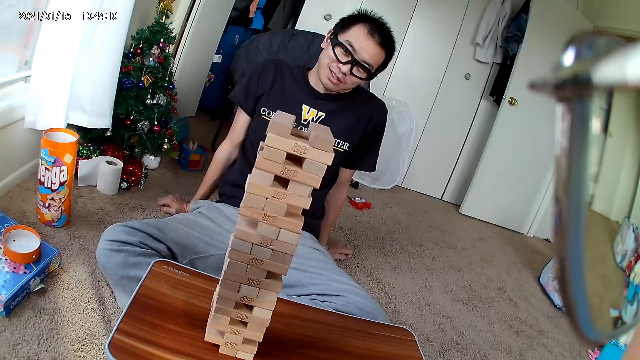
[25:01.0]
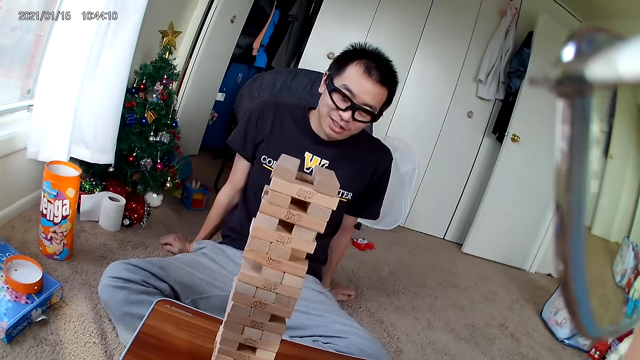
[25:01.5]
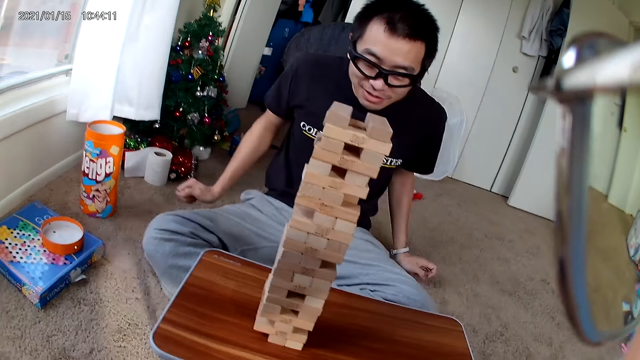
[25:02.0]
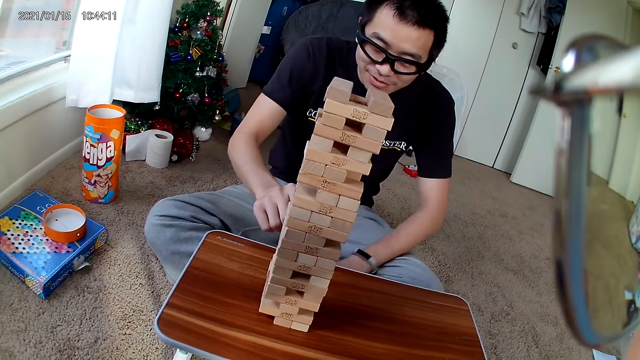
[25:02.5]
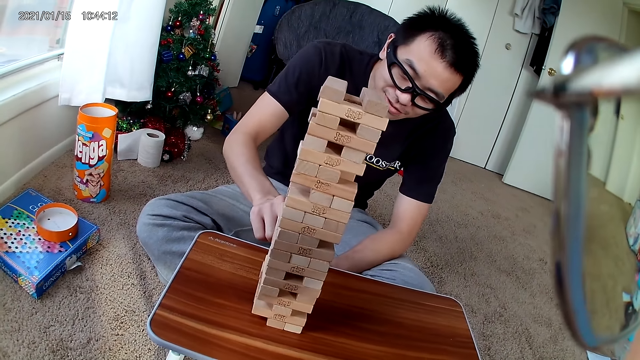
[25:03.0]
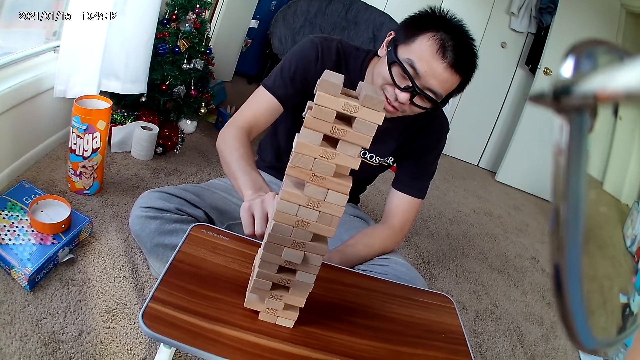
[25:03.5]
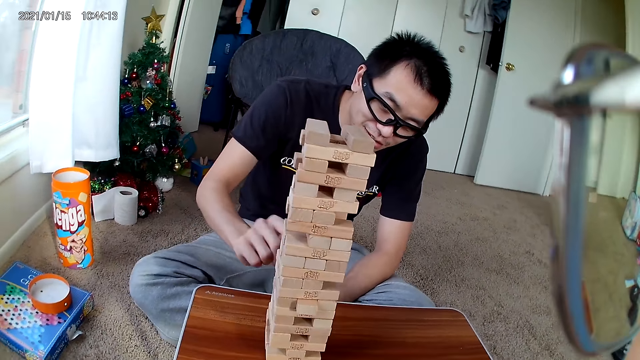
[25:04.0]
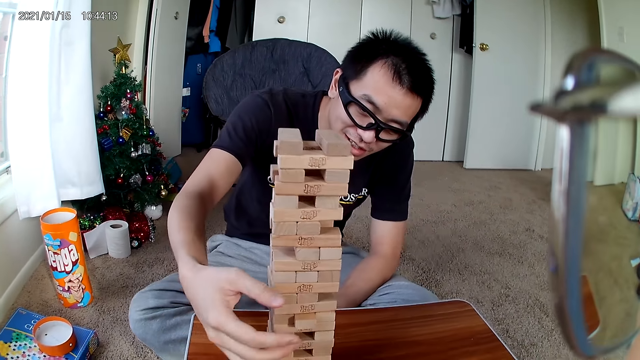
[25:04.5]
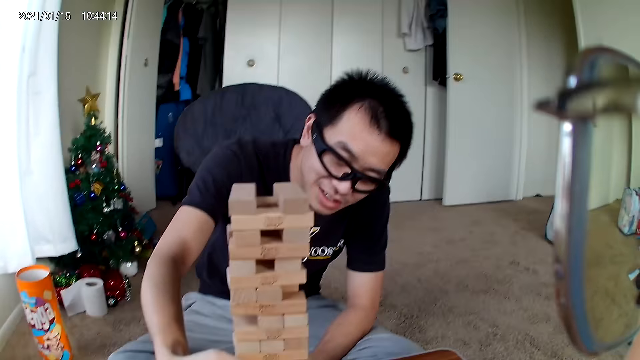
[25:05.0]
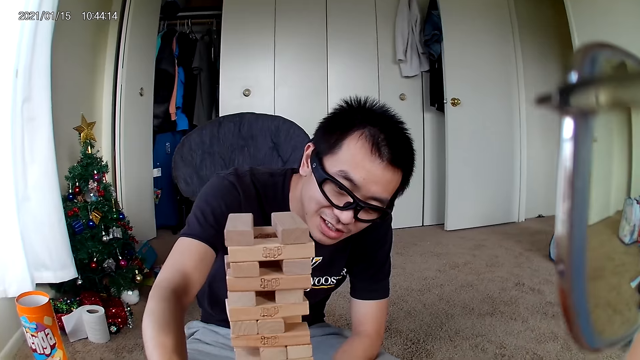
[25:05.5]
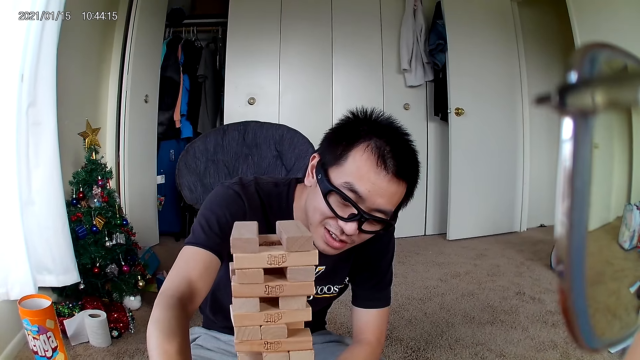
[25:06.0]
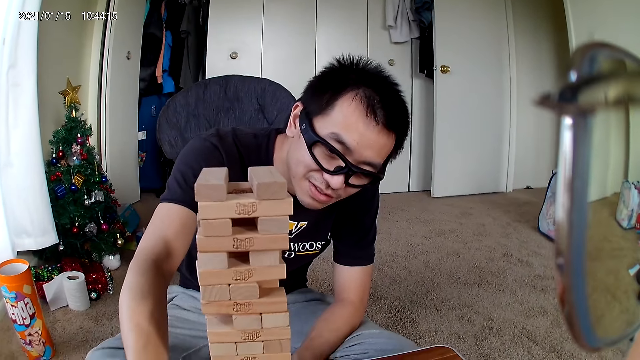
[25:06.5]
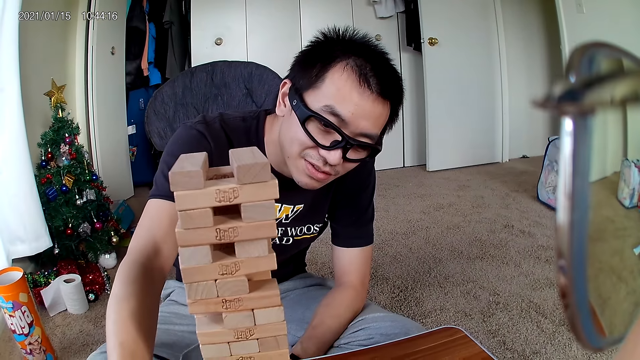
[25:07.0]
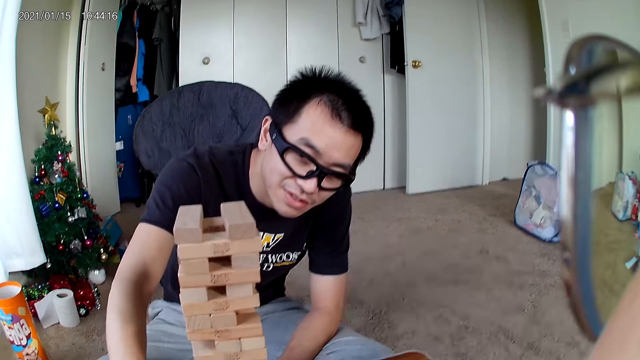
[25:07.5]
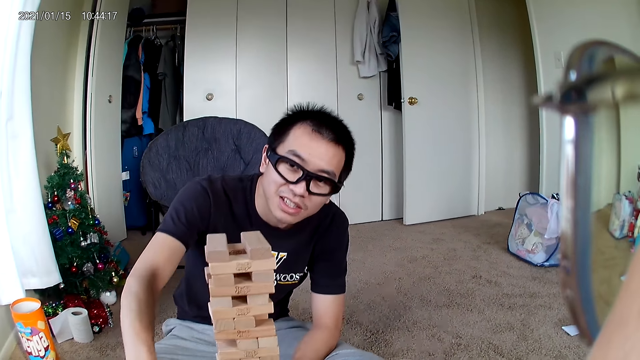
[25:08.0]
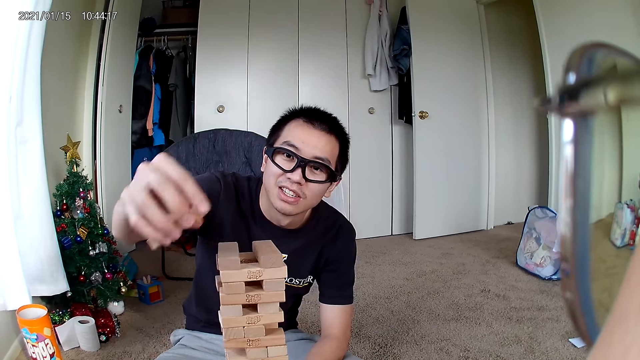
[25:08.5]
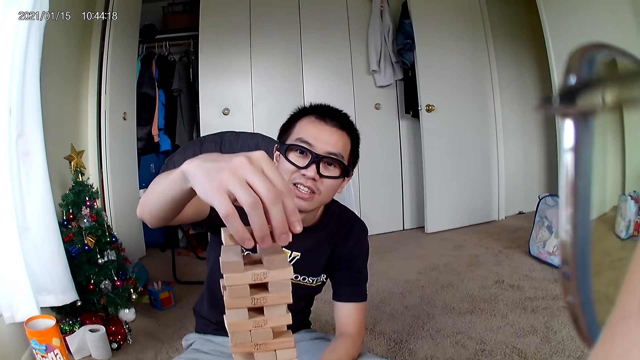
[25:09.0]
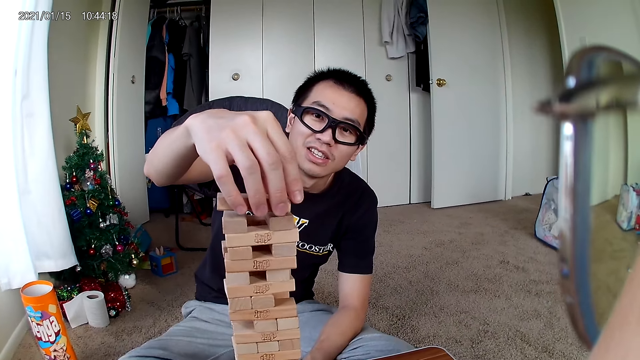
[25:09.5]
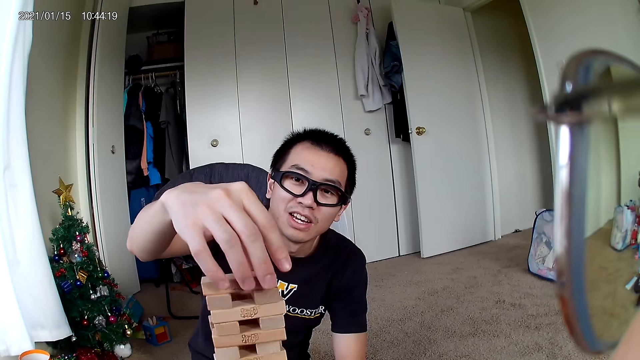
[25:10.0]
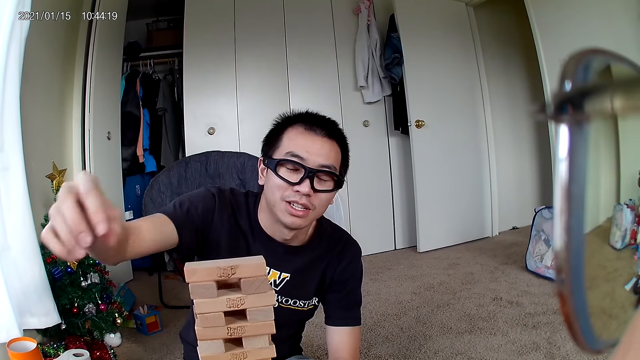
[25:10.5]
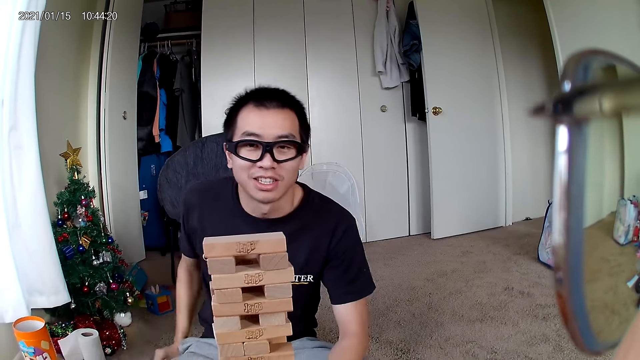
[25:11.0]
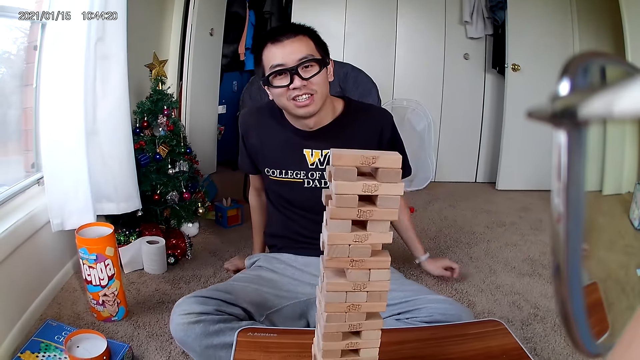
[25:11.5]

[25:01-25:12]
The man pushes a piece of wood out of the puzzle with his left hand. The man removes a piece of wood from the puzzle with his right hand. The man puts the wooden piece in his right hand on the puzzle, on top.

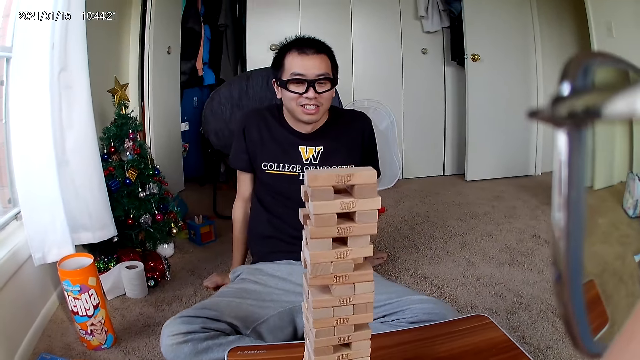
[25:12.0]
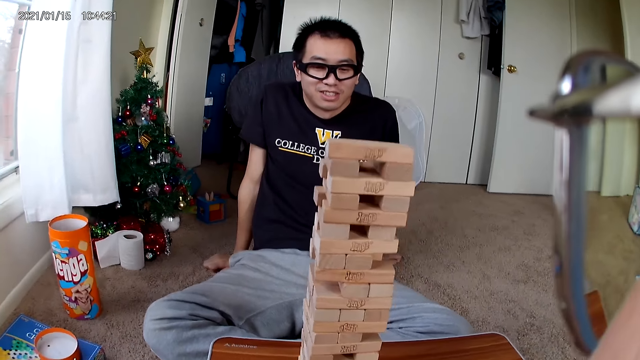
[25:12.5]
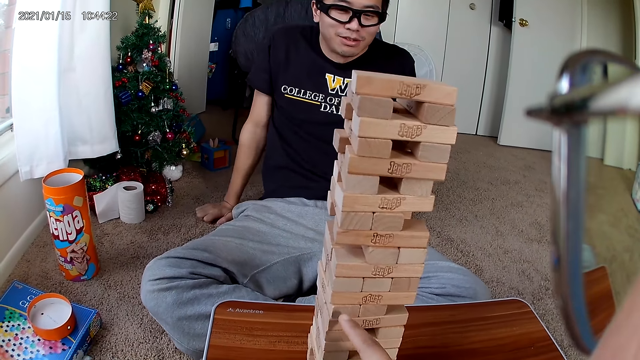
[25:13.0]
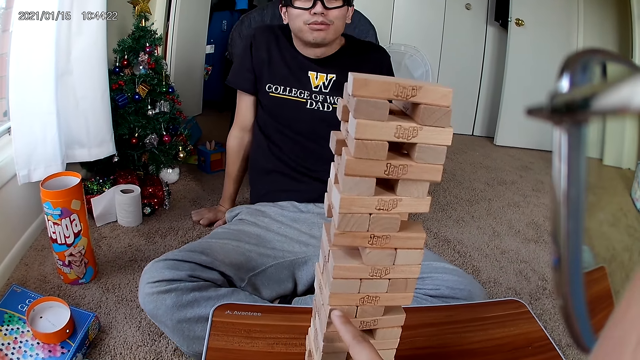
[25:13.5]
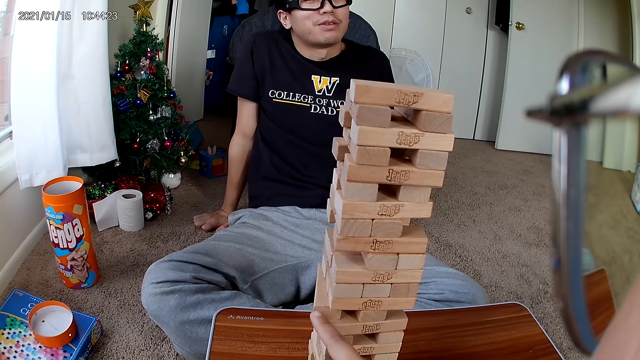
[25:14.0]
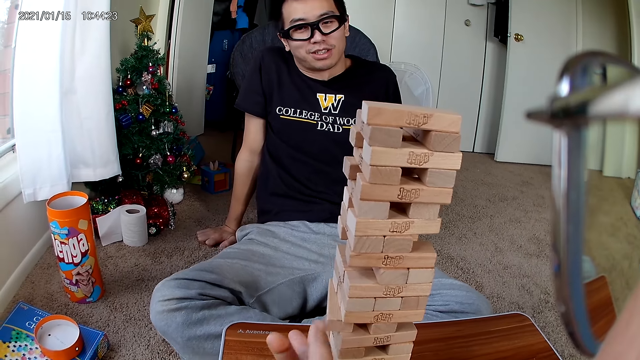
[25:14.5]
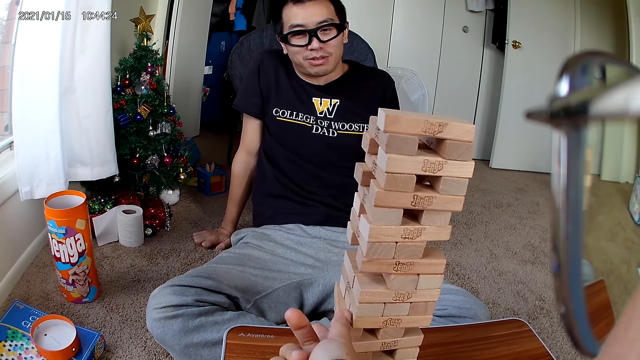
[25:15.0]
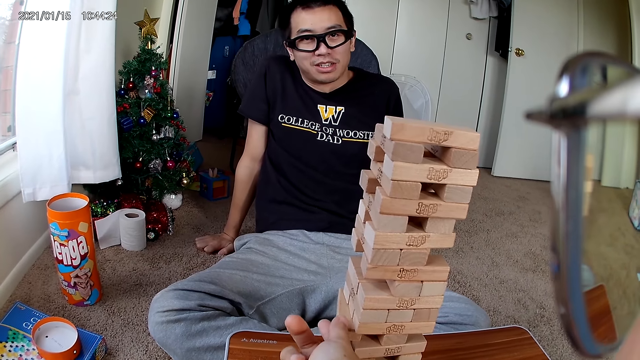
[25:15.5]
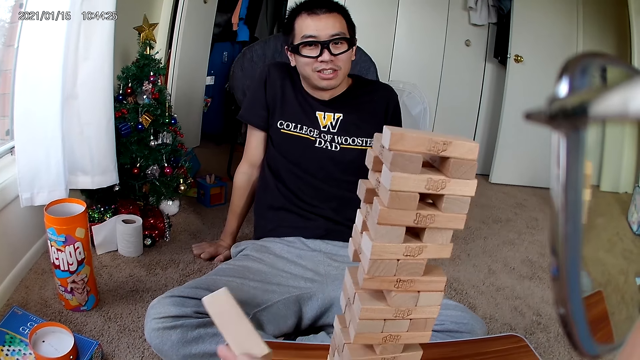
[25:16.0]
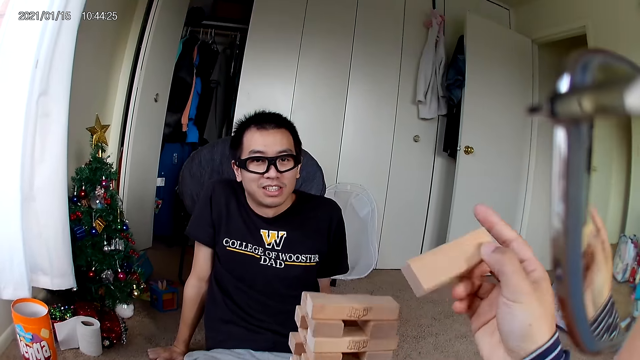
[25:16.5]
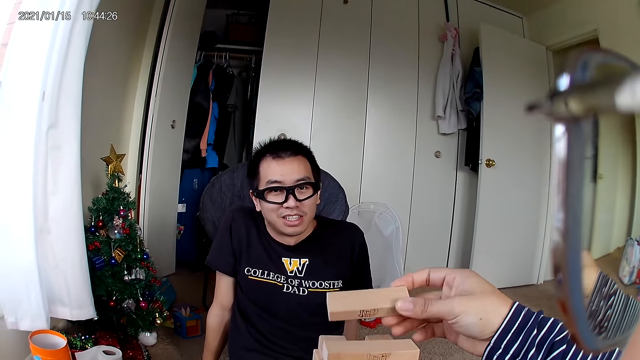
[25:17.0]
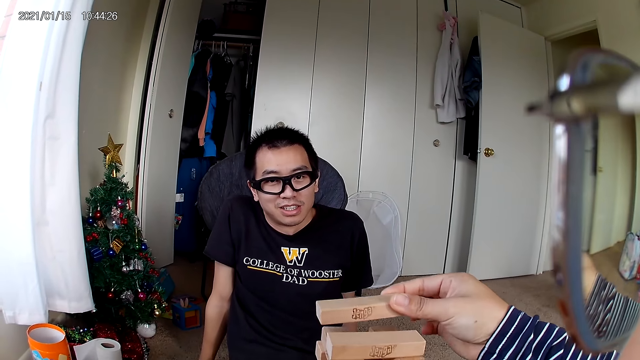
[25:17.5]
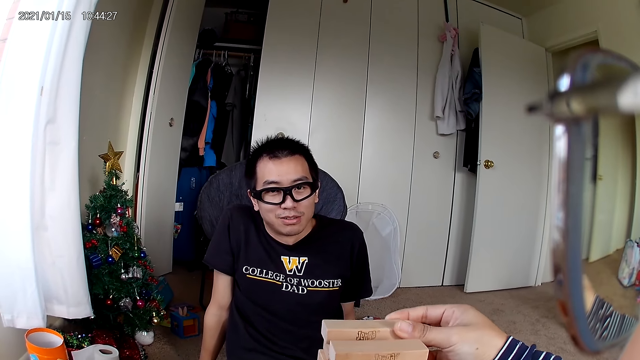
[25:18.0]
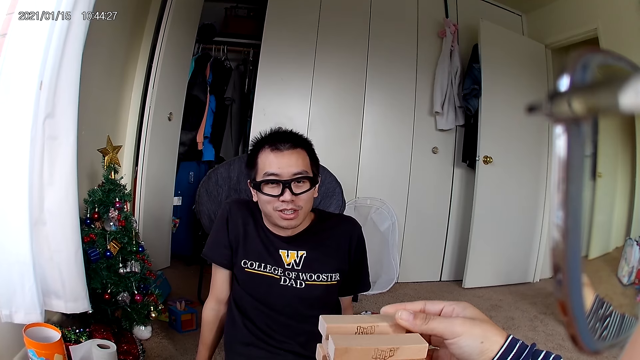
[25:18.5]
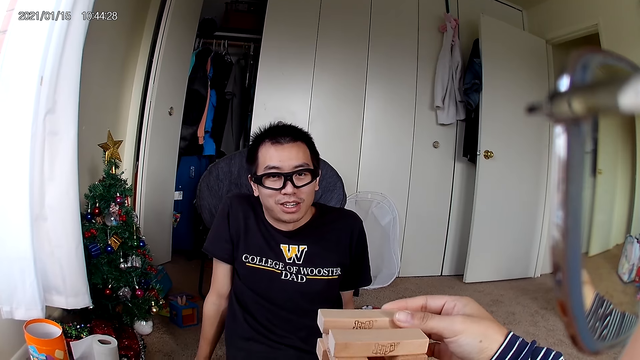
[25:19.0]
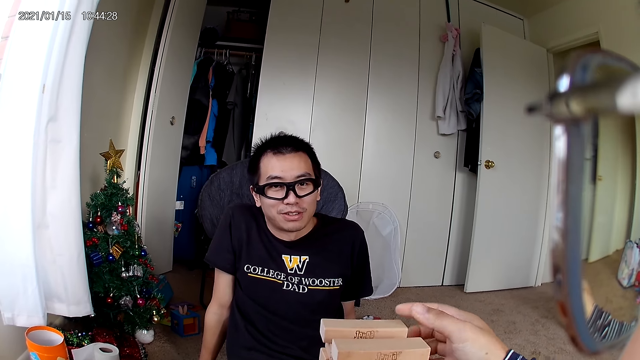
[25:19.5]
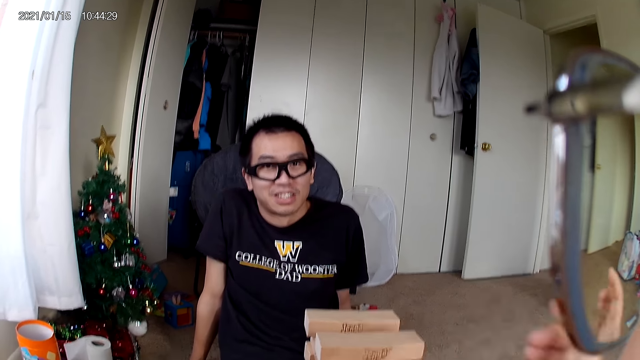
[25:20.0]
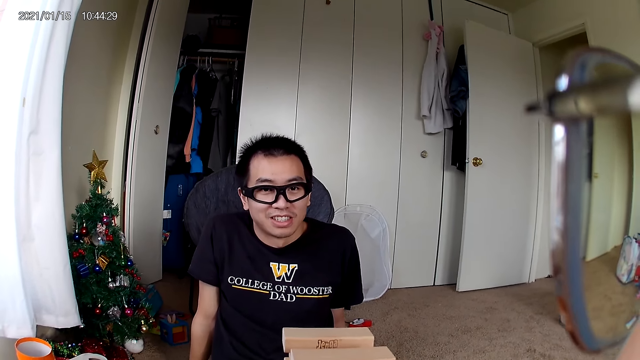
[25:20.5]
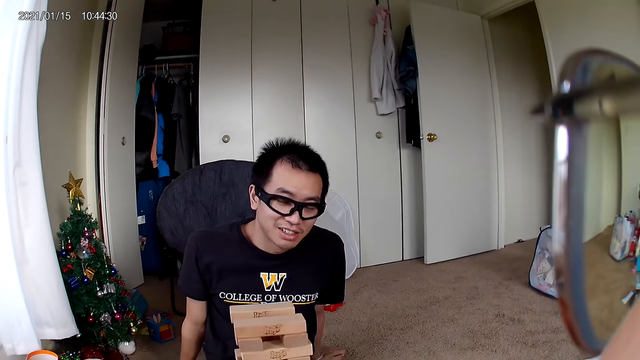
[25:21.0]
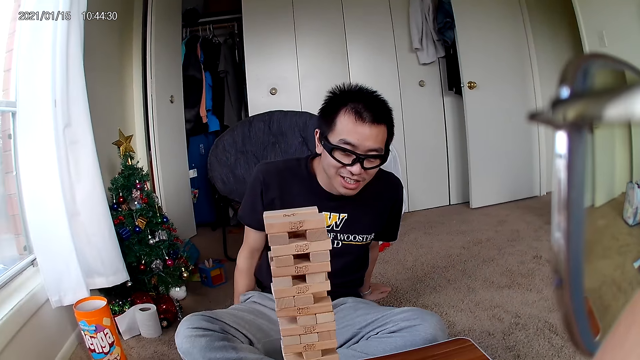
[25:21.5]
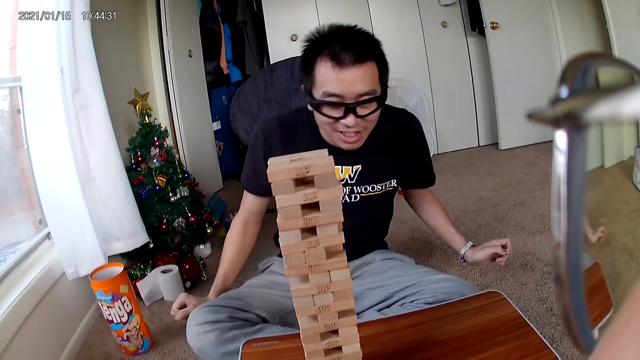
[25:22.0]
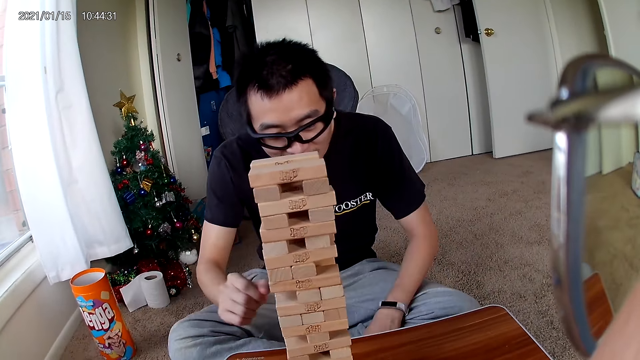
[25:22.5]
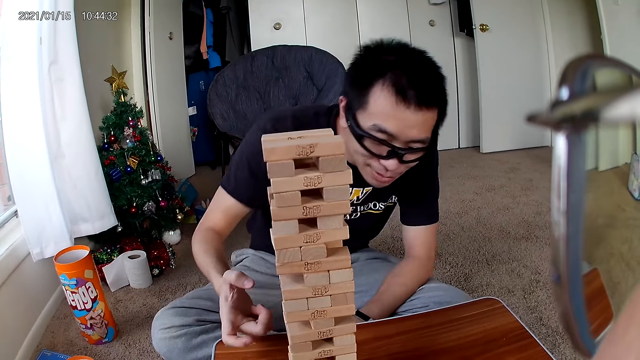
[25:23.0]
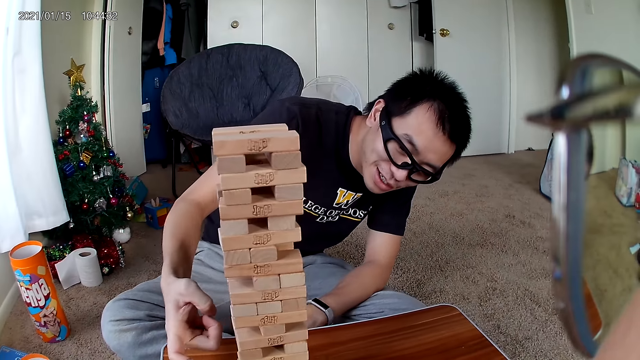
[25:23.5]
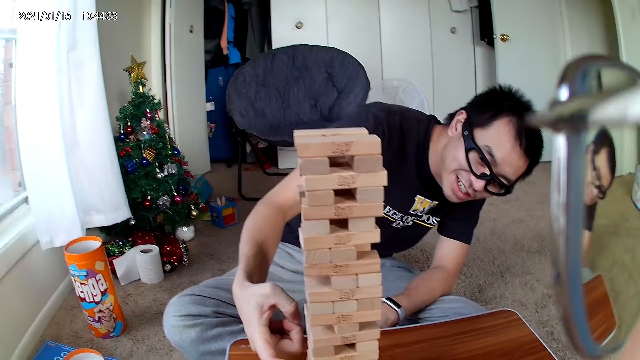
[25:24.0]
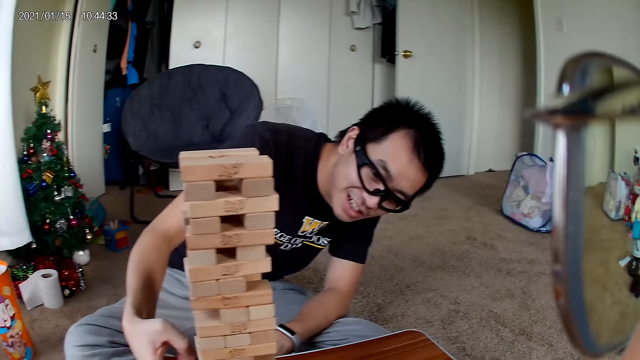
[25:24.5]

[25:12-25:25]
The camera wearer pushes a piece of wood out of the puzzle with her left hand. She removes a wooden piece from the puzzle with her right hand. She puts the wooden piece on the puzzle at the top with her right hand. The man removes a piece of wood from the puzzle with his right hand.
